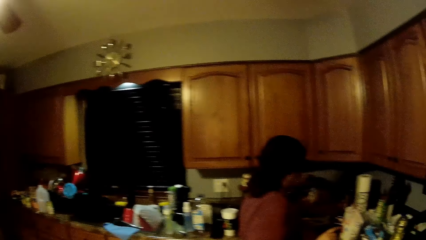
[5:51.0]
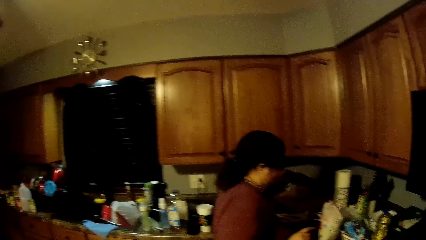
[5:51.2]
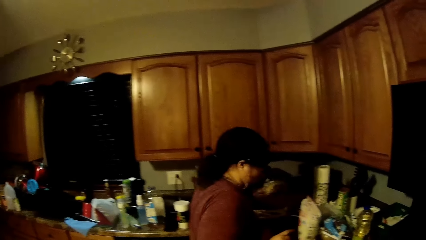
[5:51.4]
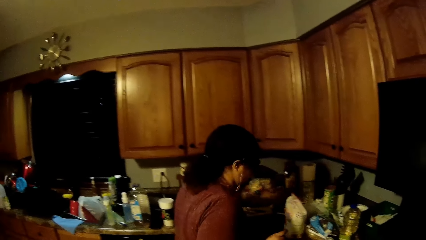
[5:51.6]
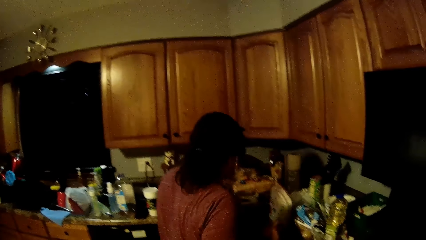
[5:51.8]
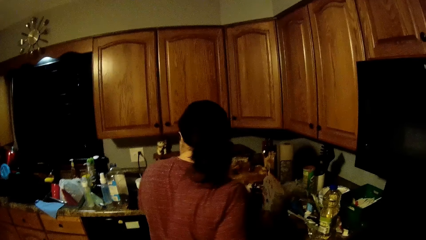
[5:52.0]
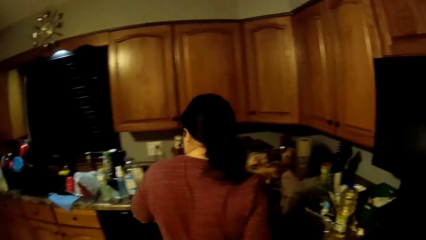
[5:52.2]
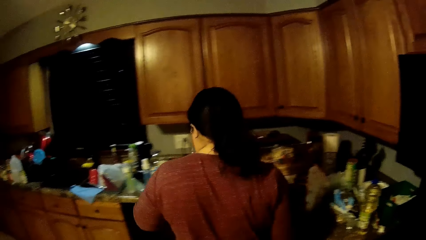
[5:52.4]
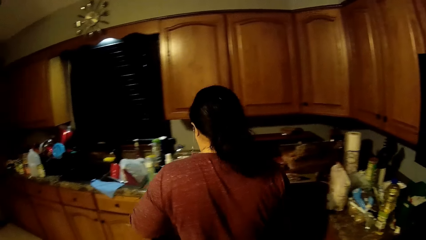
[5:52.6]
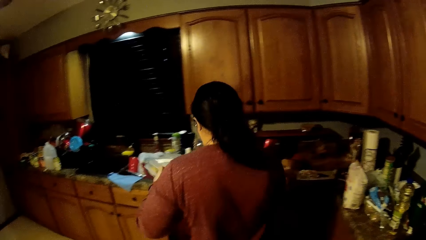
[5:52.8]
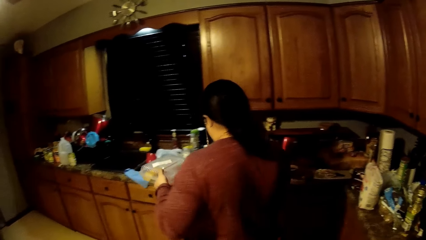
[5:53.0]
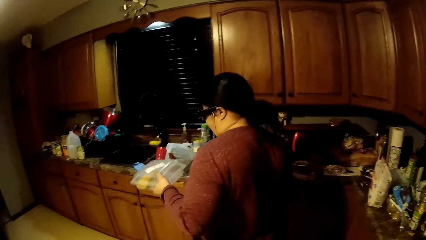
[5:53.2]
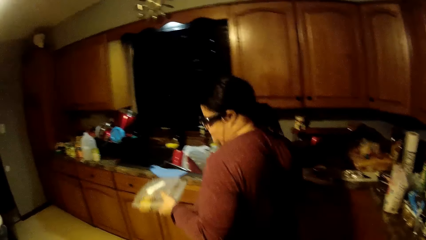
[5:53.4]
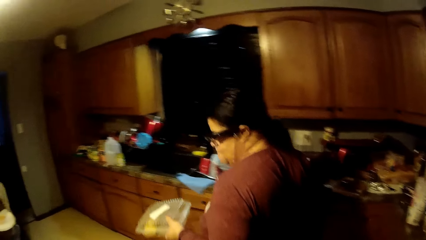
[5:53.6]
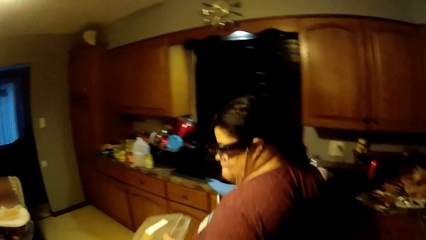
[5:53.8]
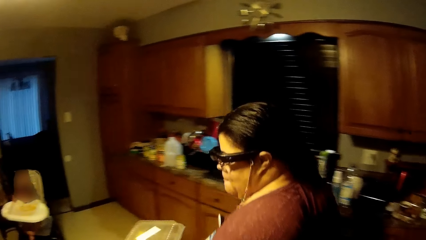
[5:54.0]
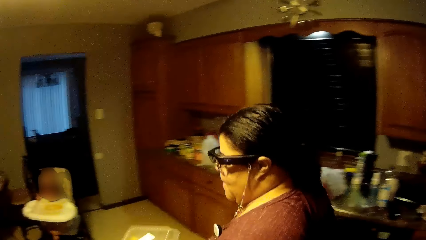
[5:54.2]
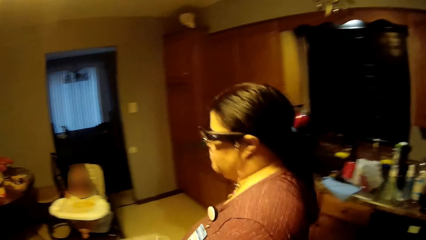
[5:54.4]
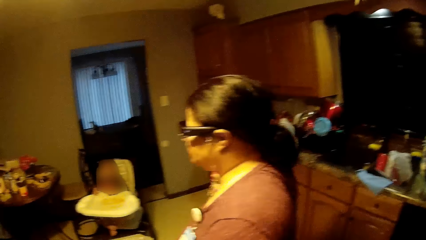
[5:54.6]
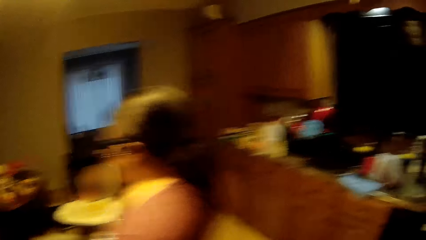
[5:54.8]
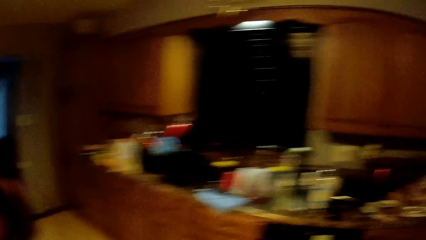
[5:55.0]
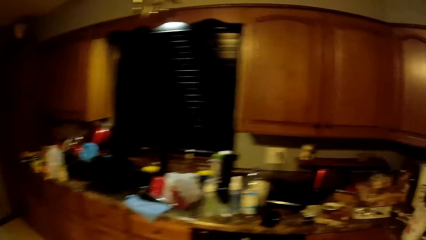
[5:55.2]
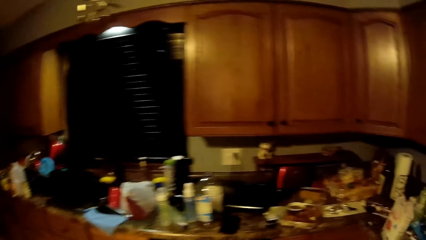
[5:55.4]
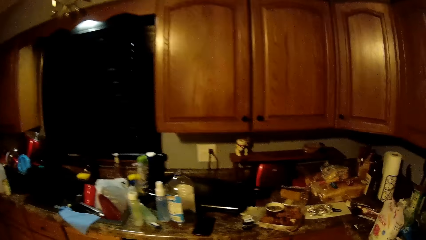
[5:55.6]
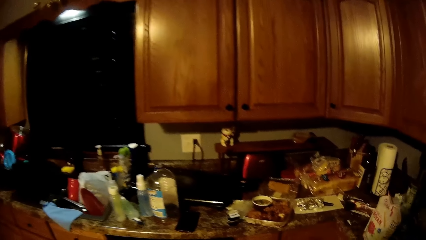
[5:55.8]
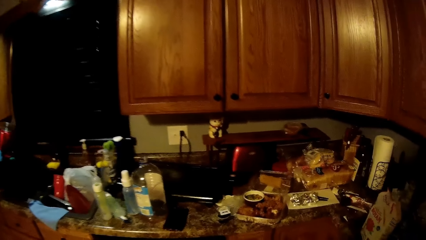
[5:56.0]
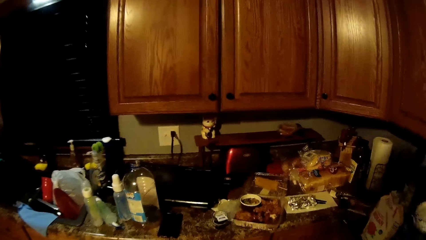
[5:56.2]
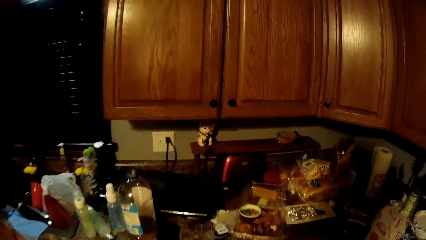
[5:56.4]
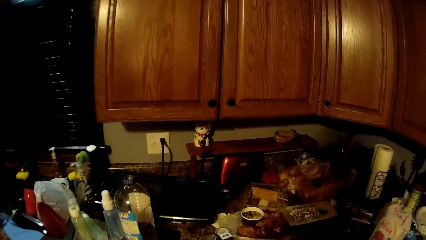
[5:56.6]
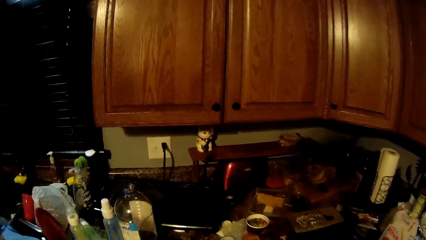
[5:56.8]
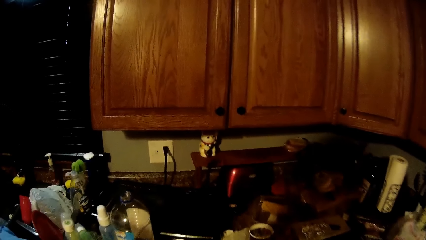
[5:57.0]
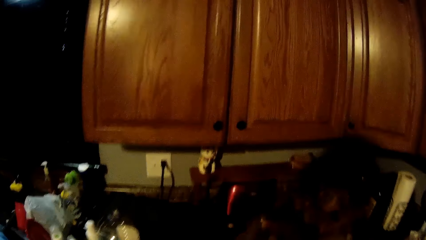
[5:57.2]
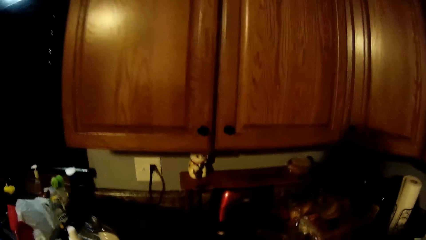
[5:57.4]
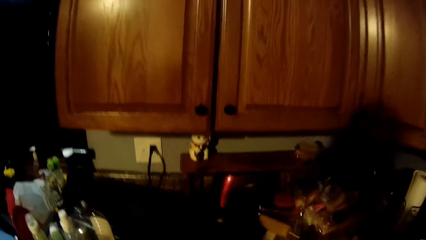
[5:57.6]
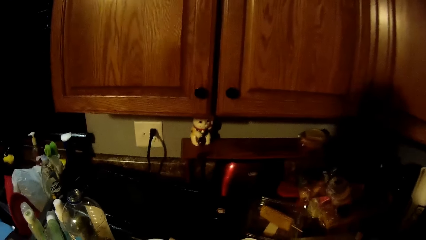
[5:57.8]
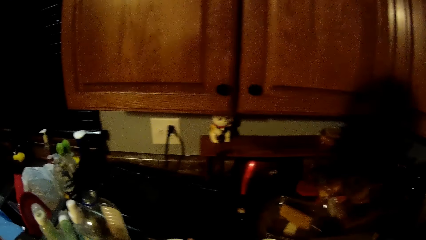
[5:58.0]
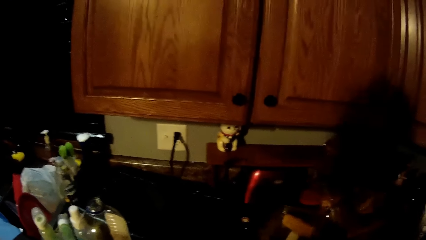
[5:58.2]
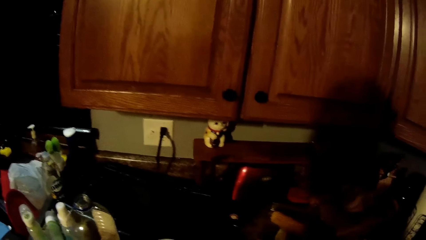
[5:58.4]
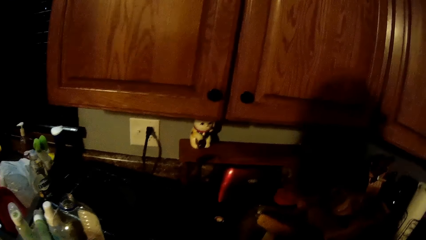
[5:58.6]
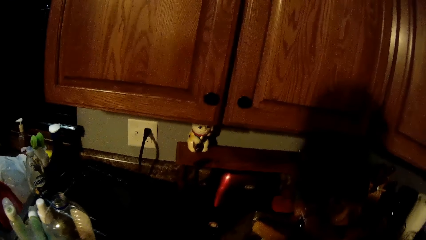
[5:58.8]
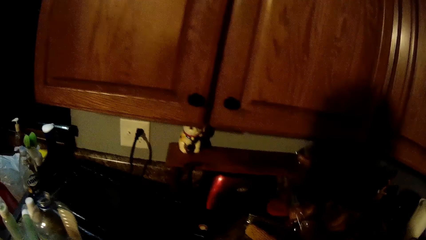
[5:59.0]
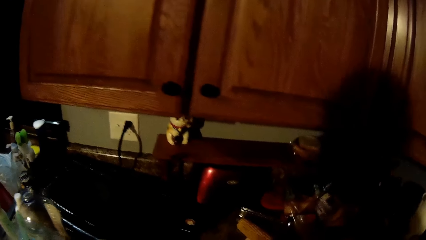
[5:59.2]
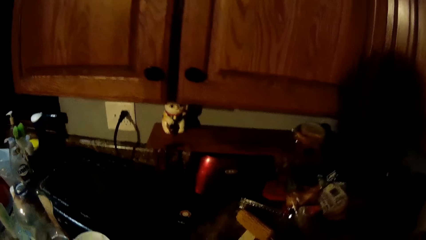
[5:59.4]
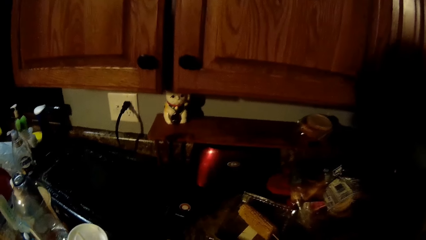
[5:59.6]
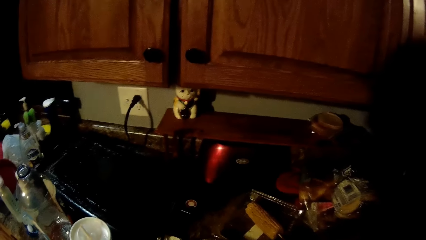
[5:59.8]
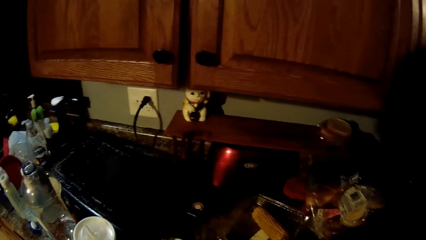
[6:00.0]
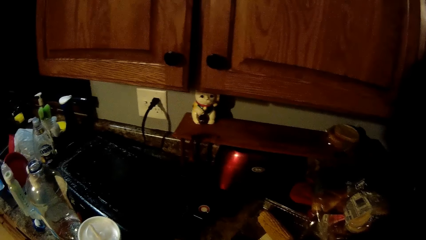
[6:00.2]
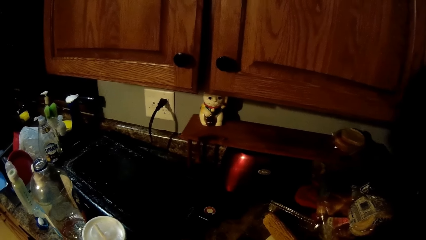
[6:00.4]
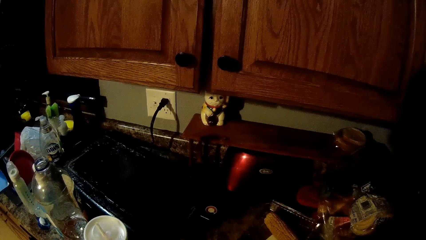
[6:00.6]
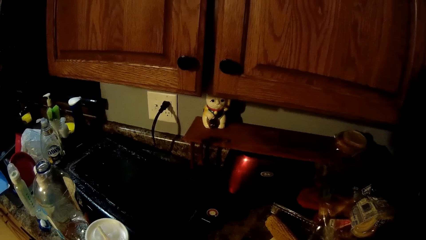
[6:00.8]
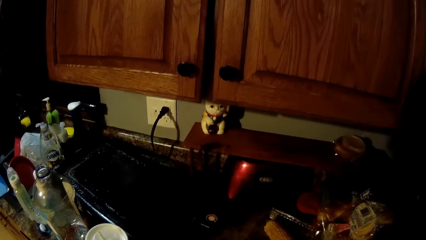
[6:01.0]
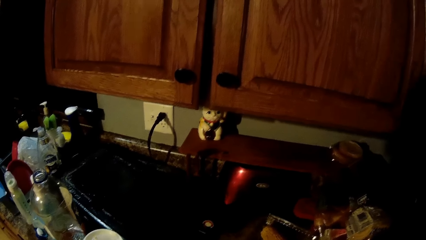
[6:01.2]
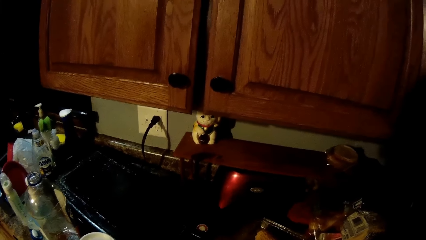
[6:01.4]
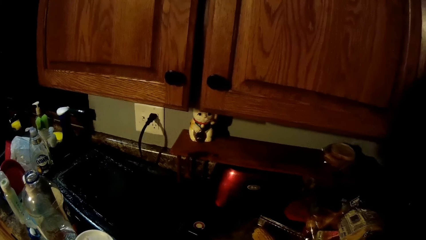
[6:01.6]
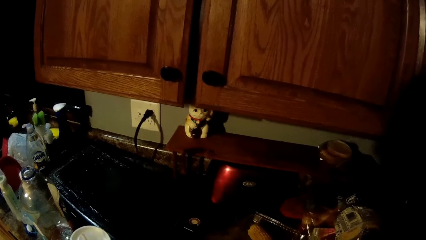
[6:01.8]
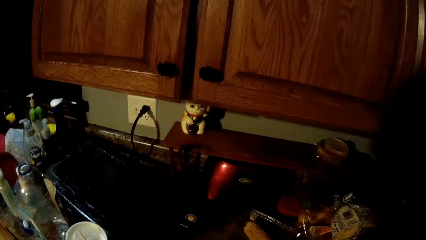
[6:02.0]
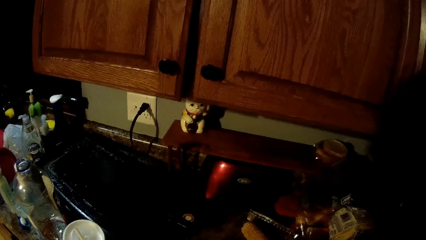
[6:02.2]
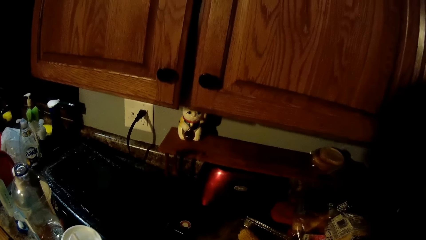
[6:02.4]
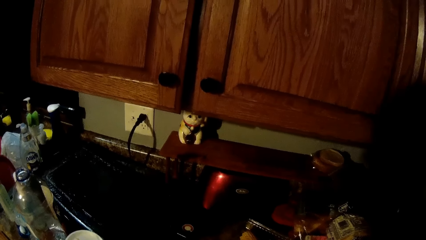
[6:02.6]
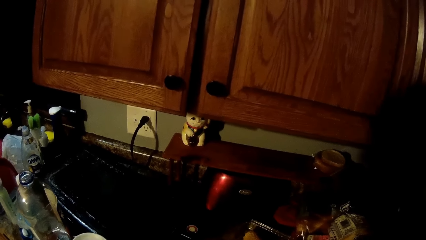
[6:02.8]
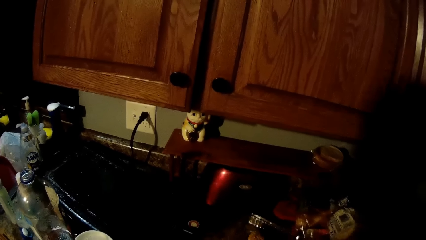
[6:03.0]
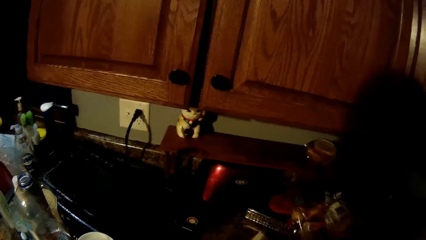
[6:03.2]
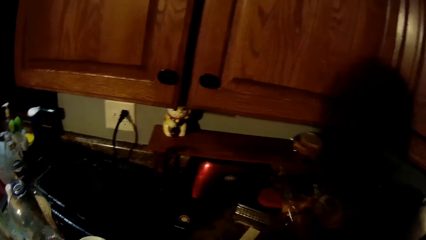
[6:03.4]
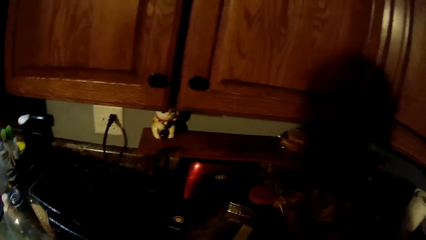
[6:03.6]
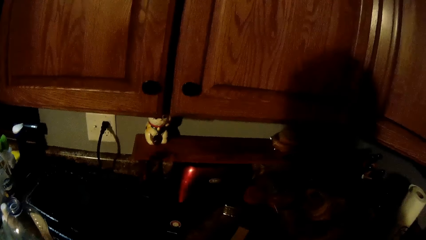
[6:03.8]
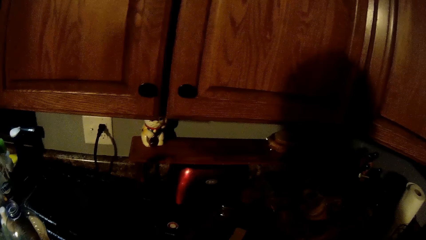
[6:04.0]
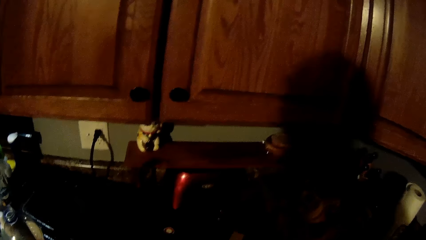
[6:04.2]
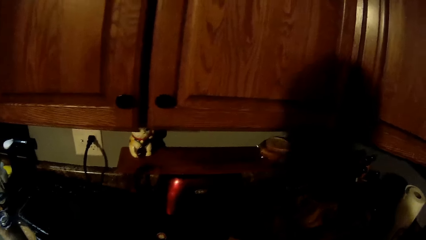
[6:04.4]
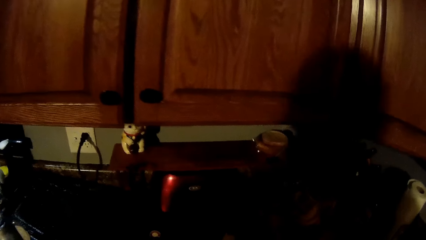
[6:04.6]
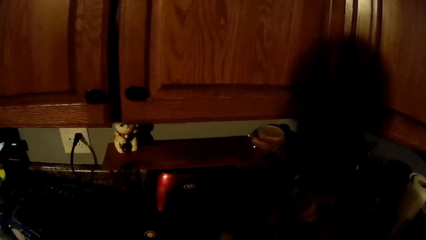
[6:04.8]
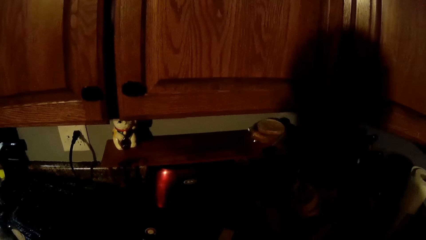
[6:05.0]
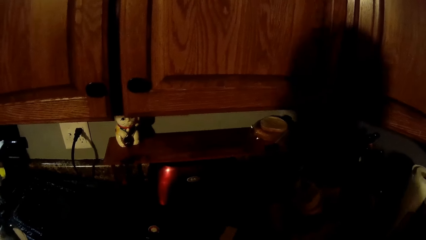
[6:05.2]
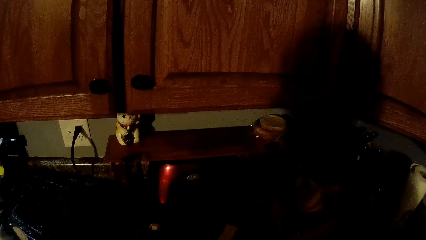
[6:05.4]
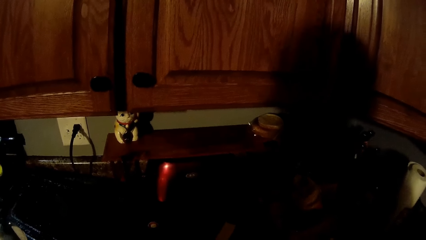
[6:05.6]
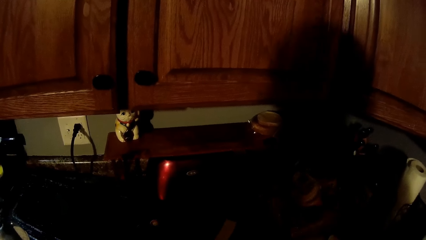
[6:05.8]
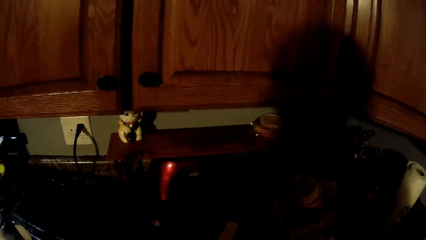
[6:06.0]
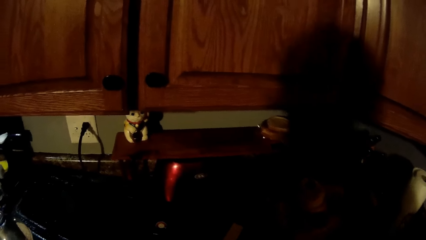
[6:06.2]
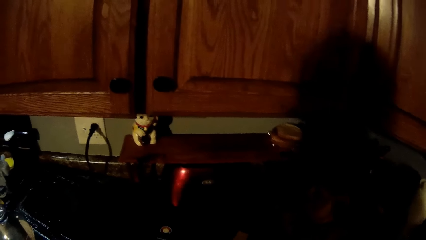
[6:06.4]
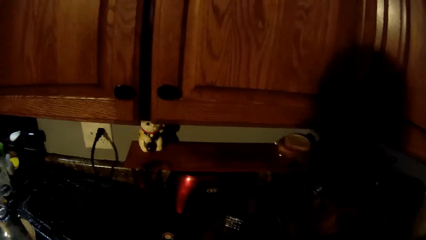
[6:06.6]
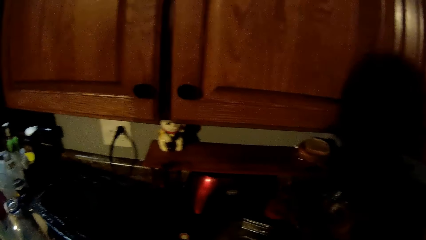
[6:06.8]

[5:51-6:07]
The woman picks up a plastic plate from the countertop with her left hand.
